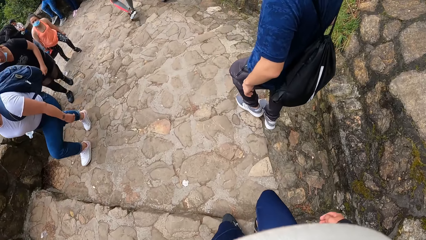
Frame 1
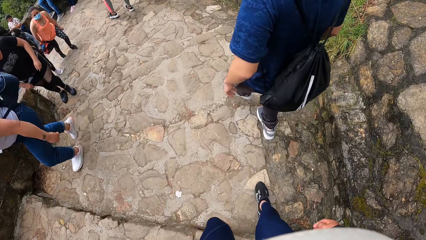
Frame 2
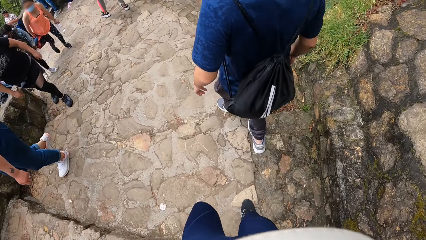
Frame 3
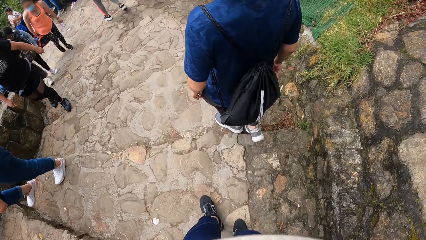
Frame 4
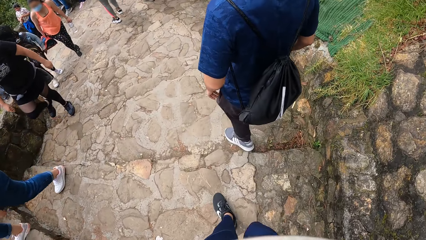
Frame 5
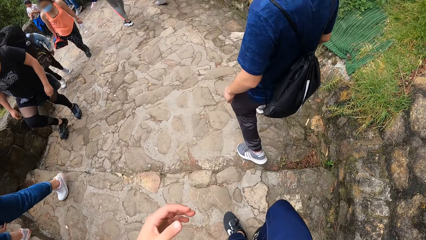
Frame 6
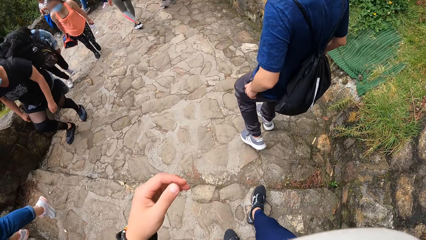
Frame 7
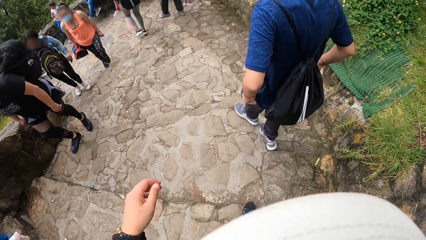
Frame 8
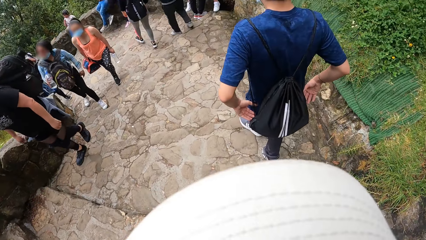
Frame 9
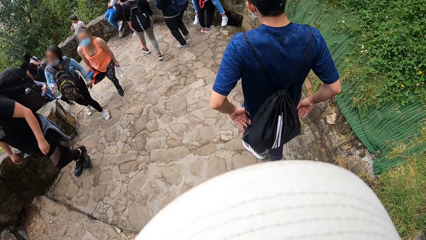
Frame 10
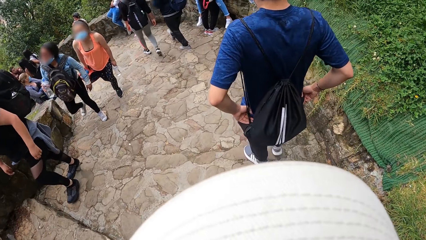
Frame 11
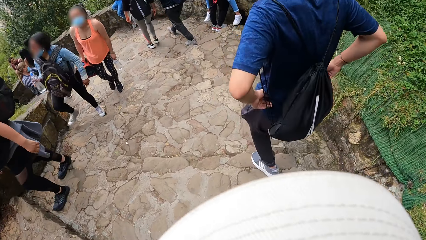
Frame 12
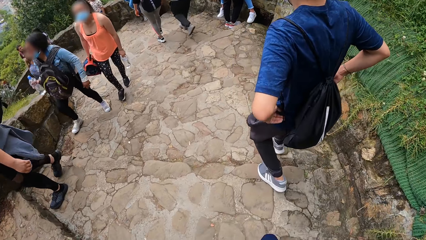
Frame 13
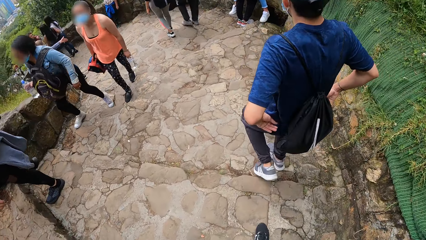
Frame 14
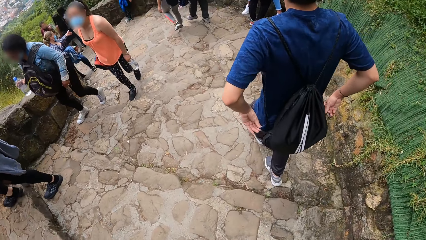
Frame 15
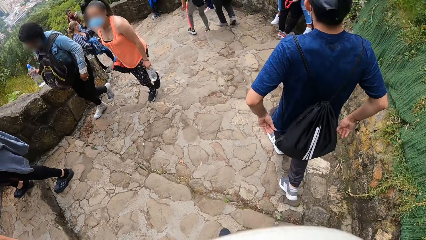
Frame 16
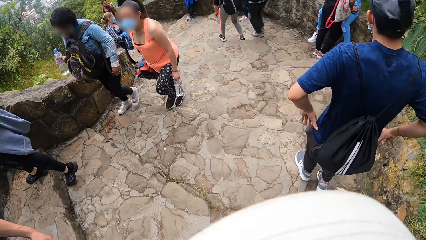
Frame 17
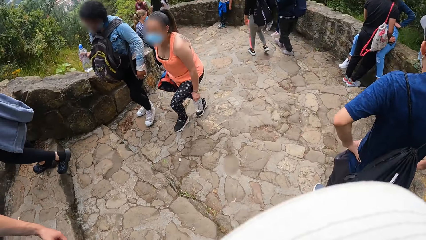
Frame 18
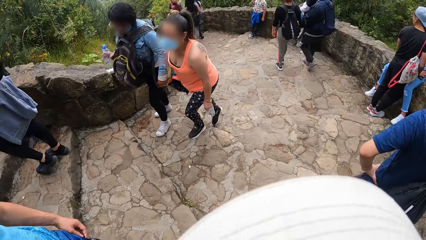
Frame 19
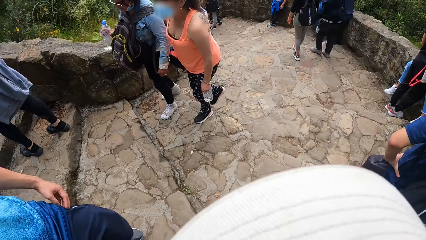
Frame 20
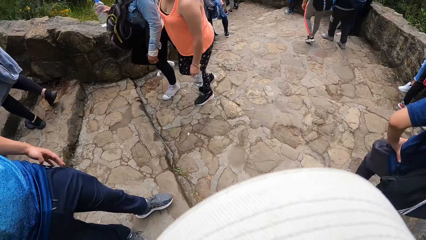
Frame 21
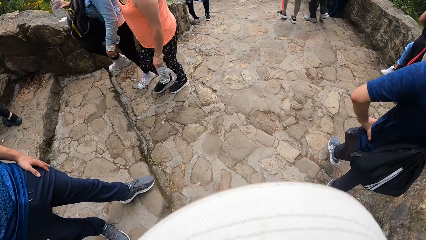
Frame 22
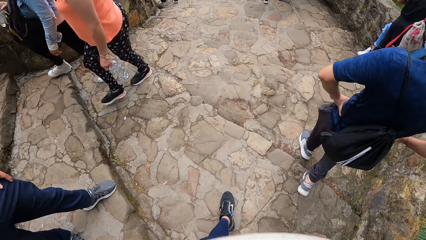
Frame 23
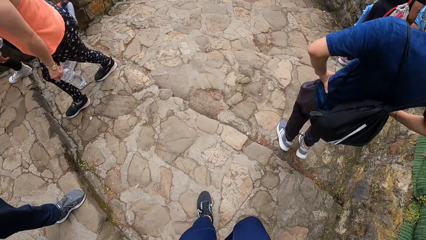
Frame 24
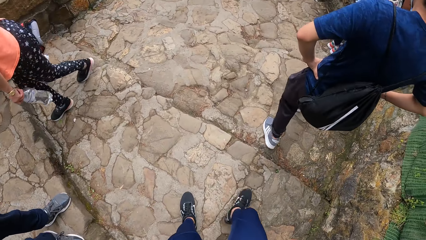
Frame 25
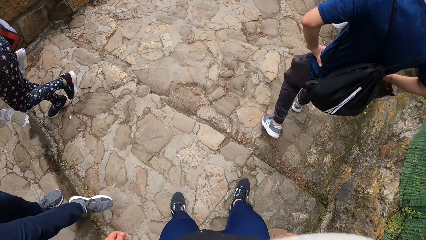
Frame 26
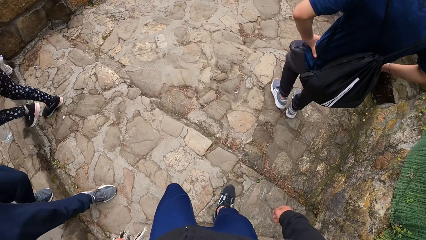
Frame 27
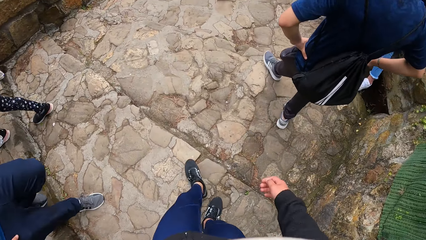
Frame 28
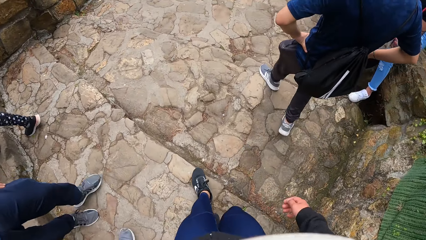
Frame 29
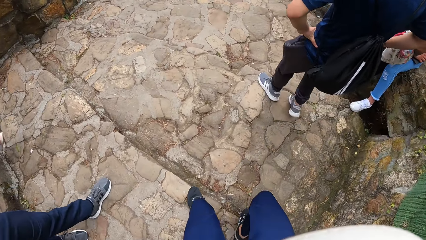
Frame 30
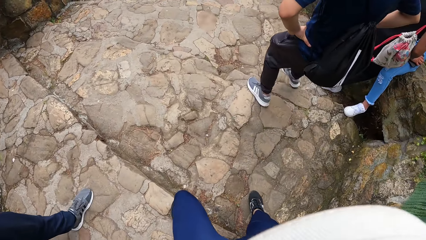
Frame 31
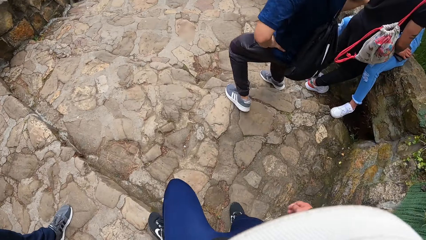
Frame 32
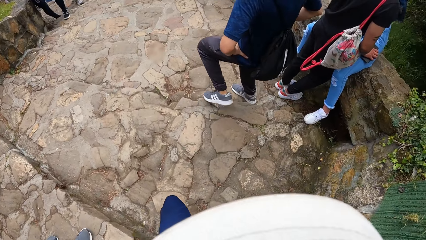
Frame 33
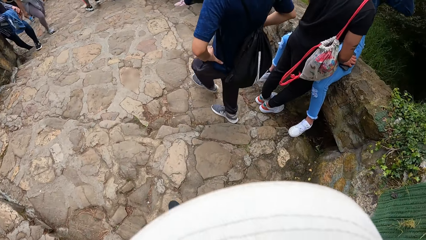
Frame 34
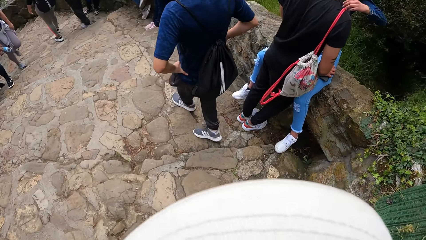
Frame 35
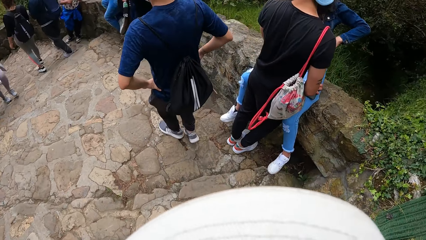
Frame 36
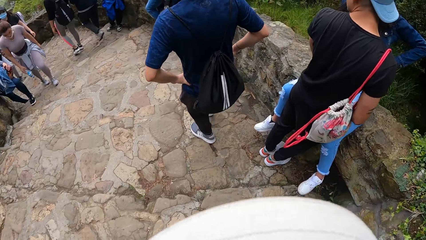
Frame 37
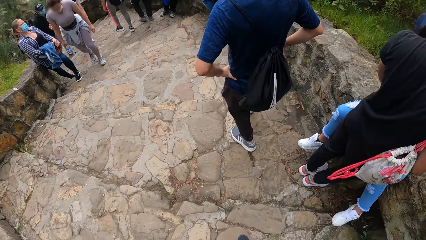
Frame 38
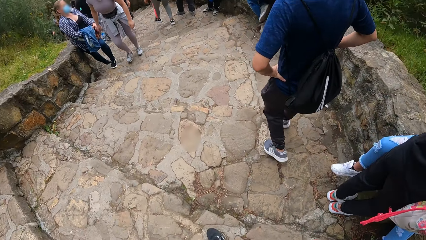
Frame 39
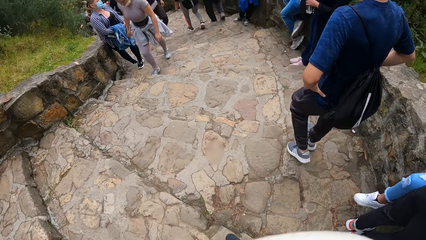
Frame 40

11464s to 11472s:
The man adjusts his cloth with both hands and holds his waist with both hands.

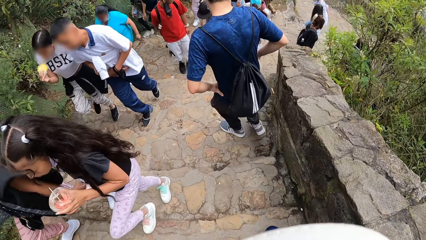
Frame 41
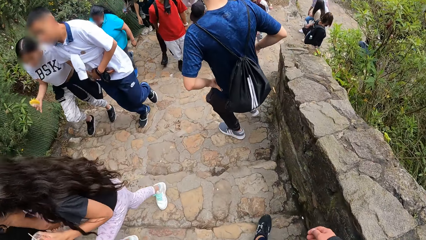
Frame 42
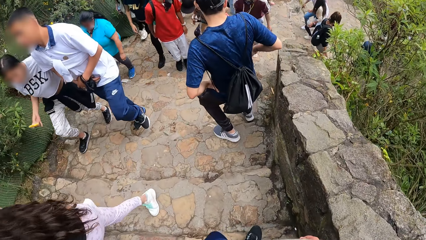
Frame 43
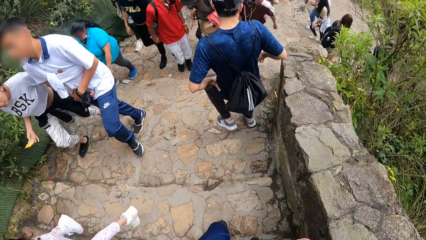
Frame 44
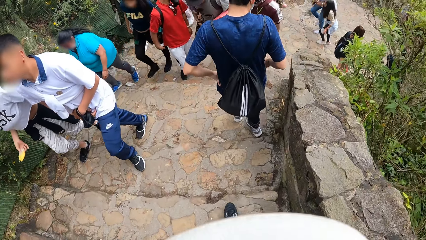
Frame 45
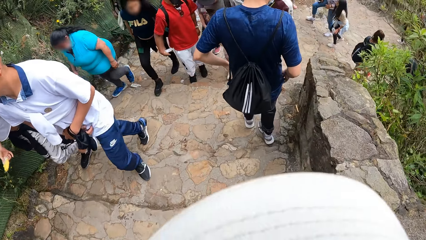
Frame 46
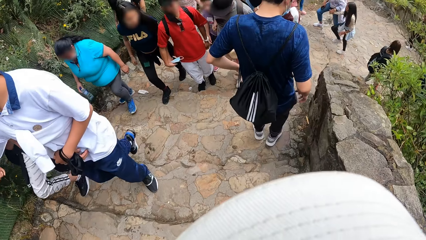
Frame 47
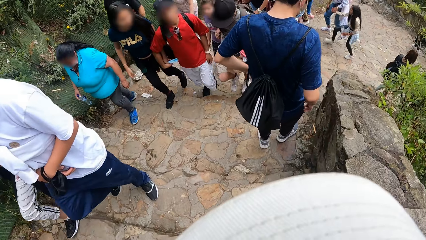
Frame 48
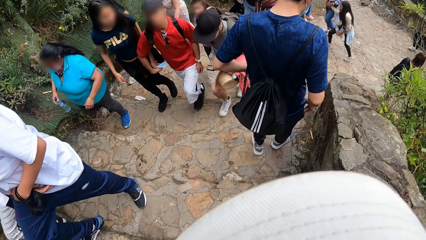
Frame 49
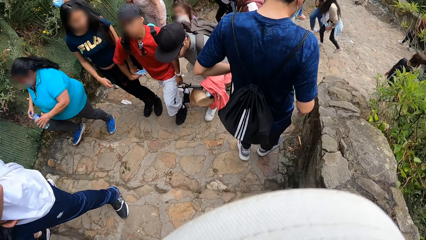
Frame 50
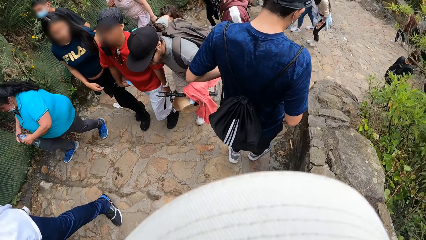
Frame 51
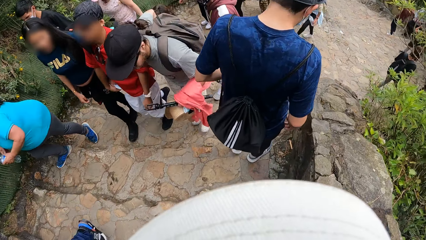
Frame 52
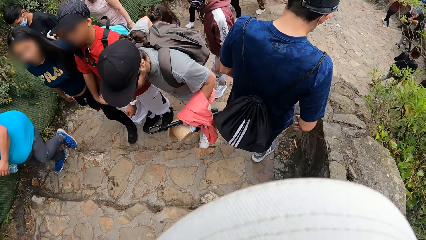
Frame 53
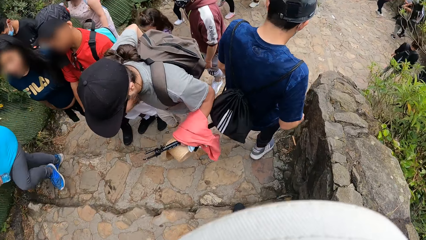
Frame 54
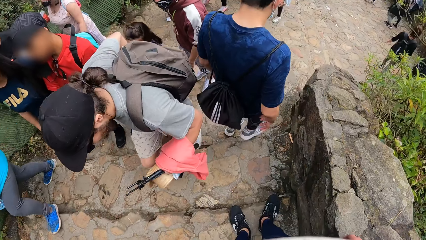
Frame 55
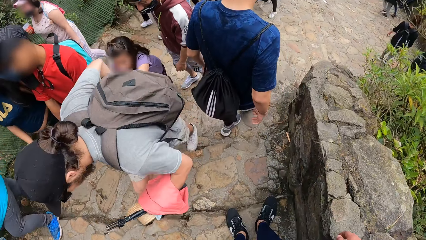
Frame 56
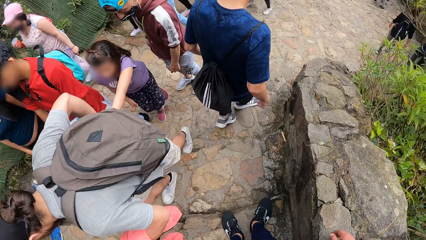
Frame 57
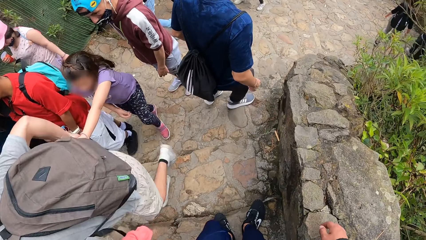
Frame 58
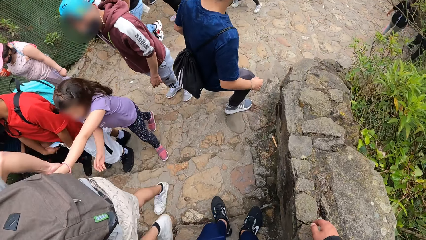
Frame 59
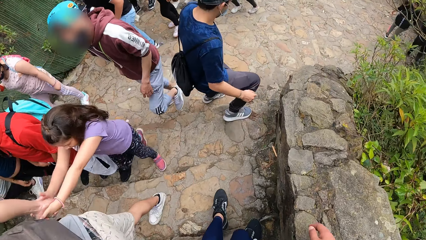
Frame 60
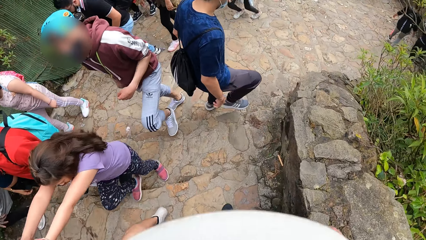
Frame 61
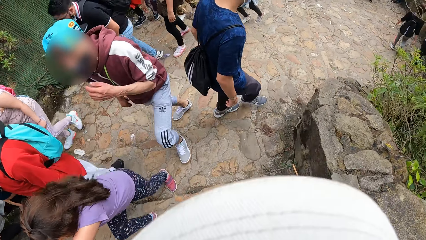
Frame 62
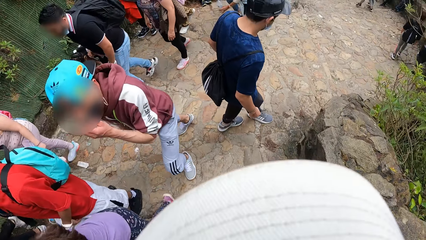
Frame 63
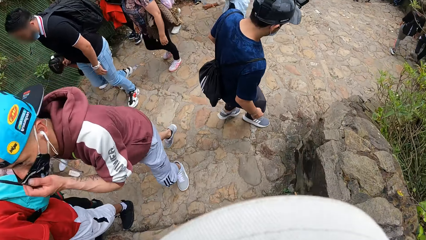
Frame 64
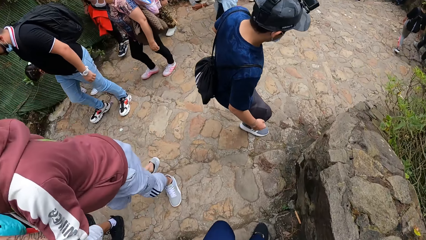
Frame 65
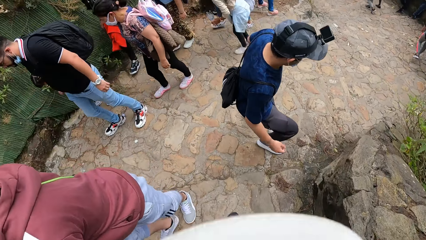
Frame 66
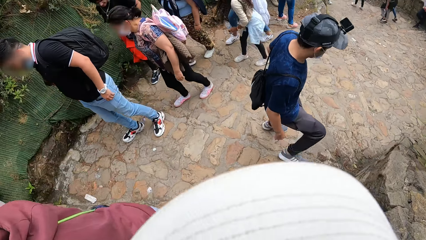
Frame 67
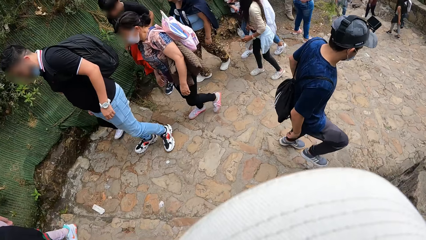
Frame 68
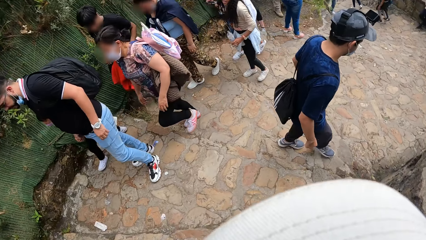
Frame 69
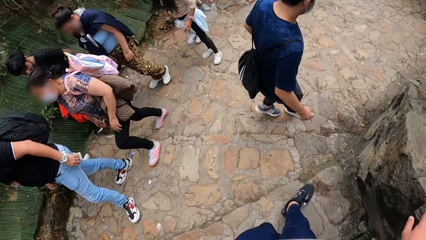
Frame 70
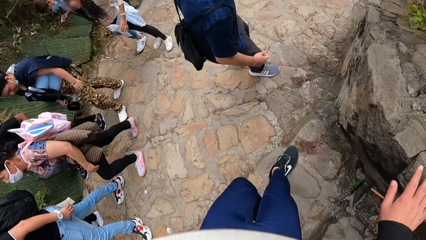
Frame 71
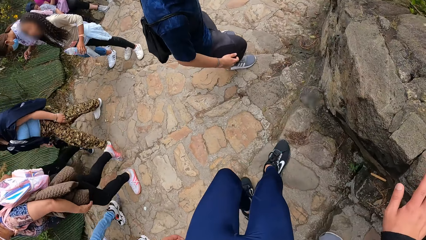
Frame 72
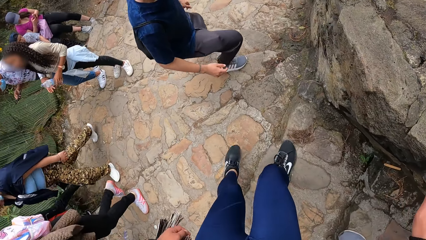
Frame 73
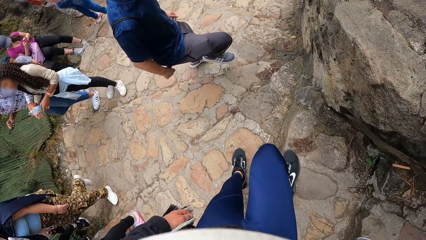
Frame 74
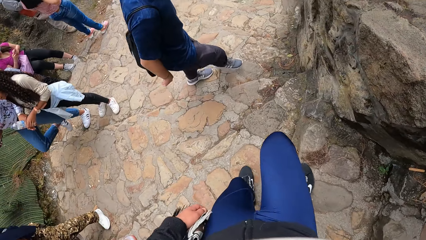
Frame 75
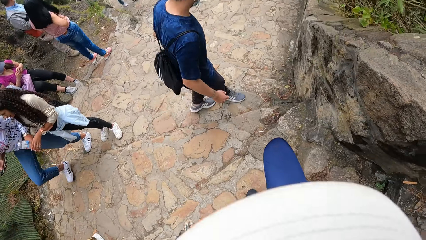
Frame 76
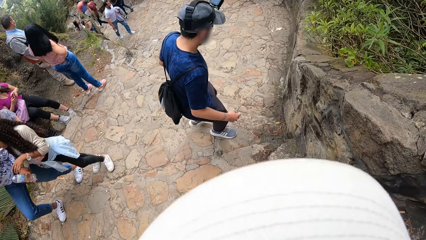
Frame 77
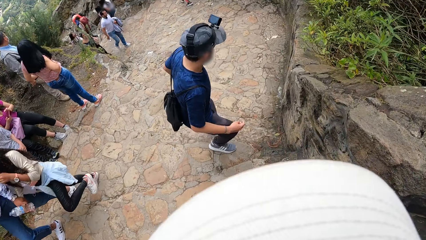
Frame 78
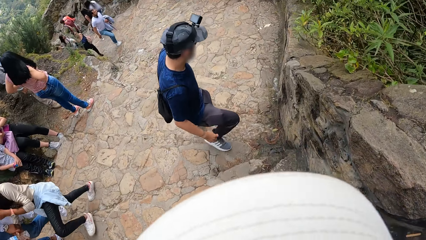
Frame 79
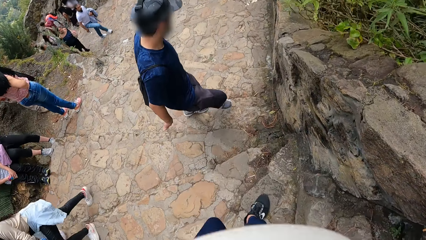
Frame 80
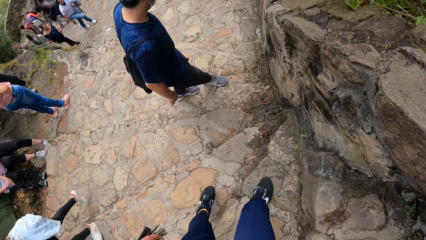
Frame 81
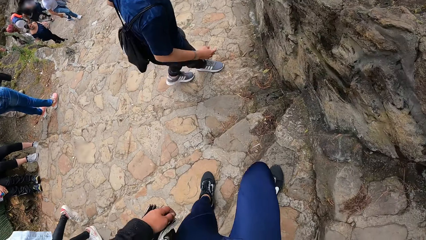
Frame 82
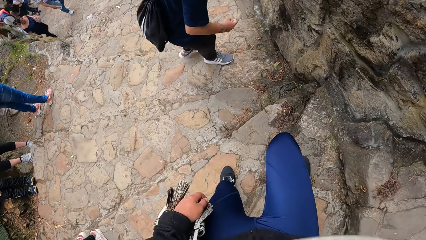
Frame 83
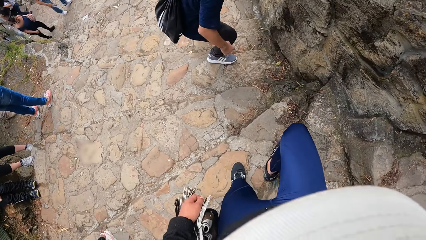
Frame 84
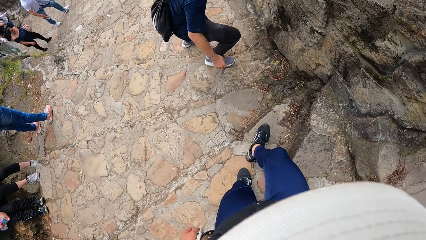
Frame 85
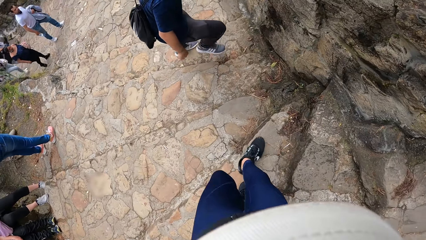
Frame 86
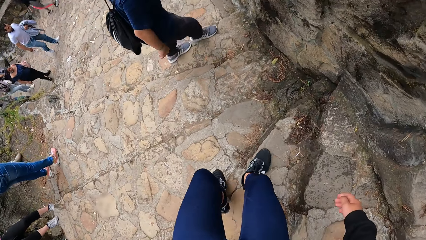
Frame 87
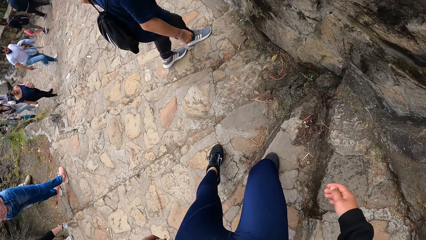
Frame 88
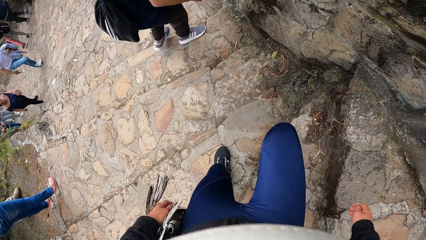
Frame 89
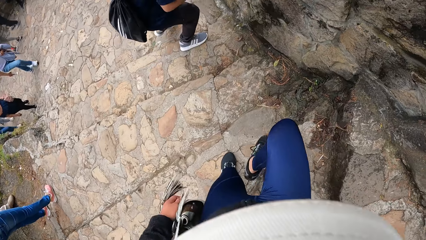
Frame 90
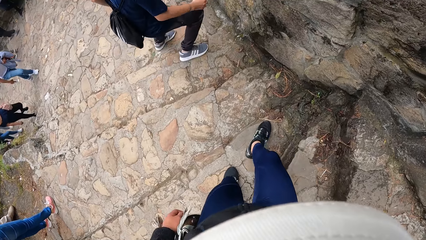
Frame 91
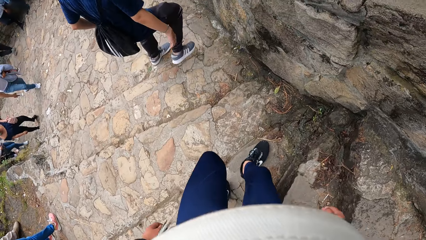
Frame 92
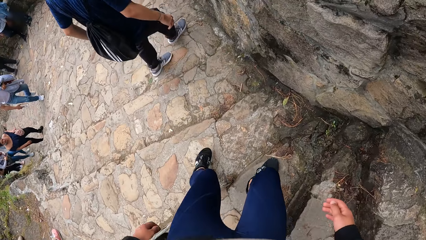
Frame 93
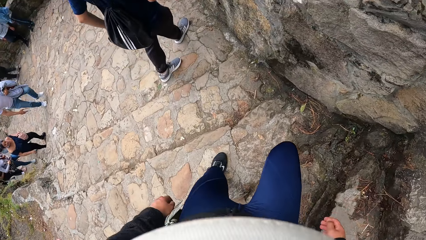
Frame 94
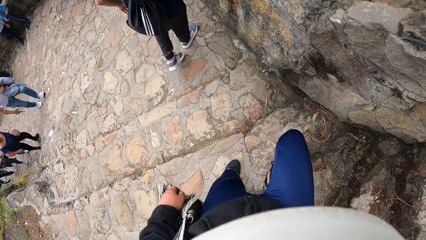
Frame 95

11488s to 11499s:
The man removes his hands from his waist.
